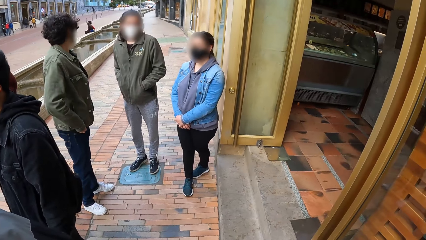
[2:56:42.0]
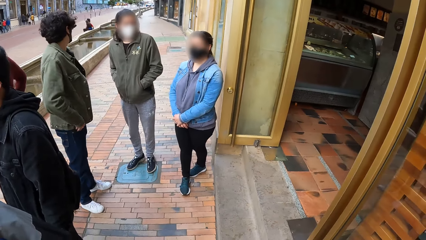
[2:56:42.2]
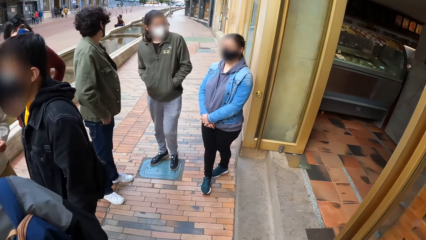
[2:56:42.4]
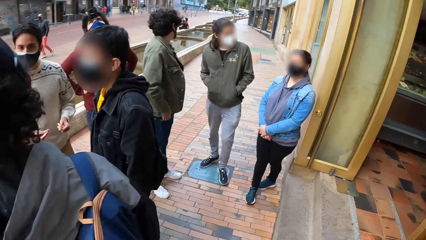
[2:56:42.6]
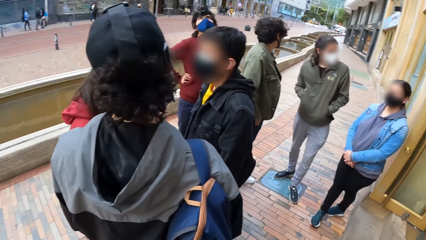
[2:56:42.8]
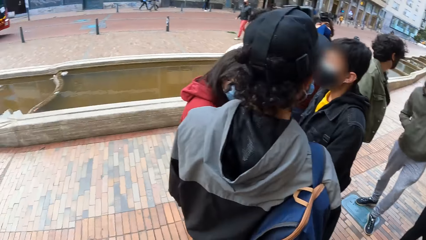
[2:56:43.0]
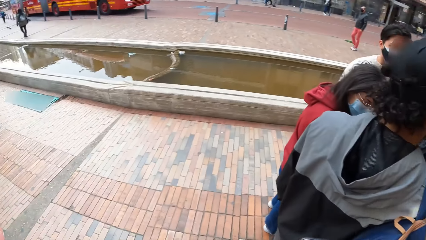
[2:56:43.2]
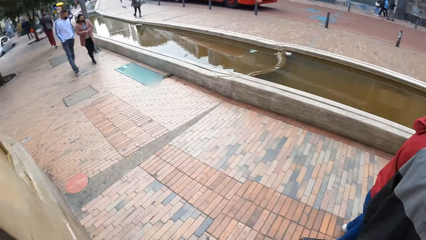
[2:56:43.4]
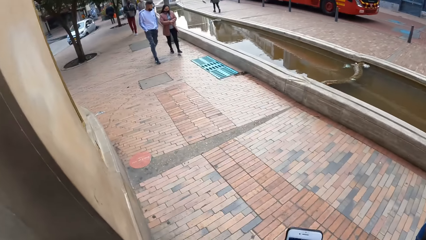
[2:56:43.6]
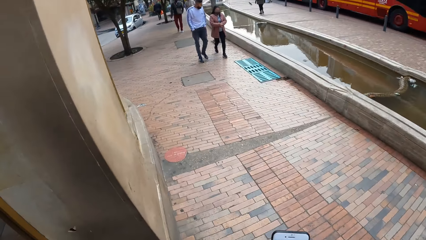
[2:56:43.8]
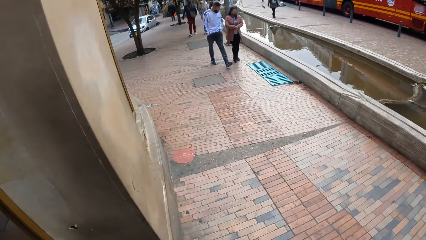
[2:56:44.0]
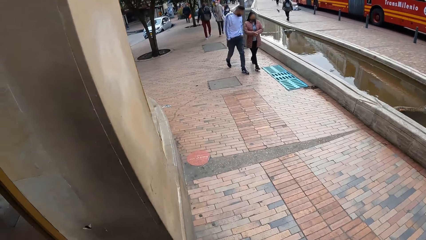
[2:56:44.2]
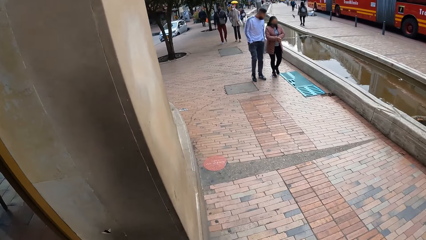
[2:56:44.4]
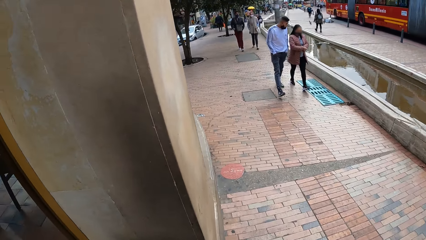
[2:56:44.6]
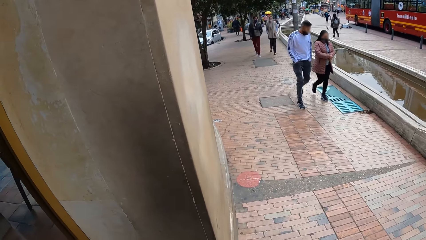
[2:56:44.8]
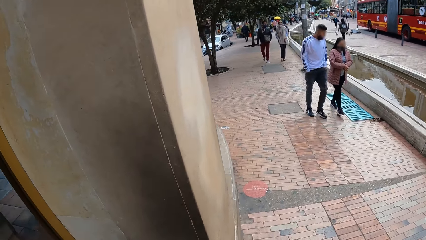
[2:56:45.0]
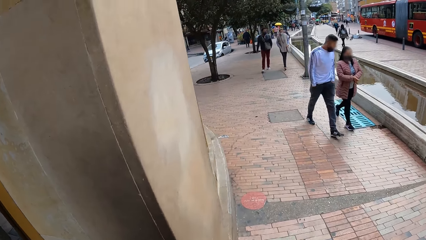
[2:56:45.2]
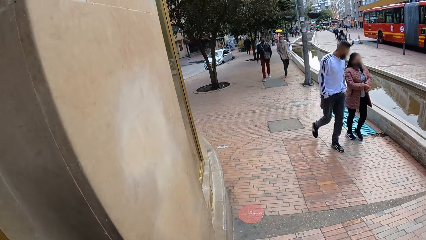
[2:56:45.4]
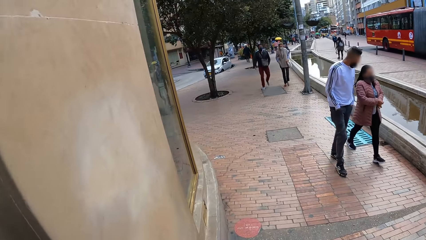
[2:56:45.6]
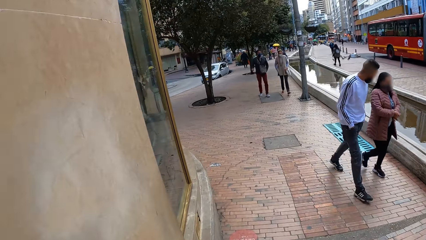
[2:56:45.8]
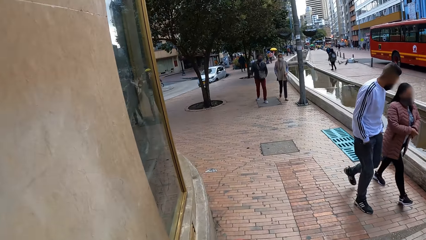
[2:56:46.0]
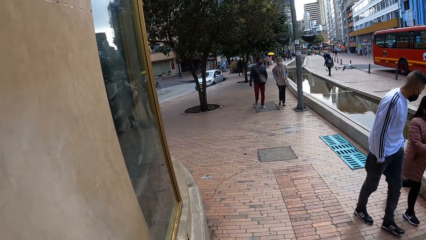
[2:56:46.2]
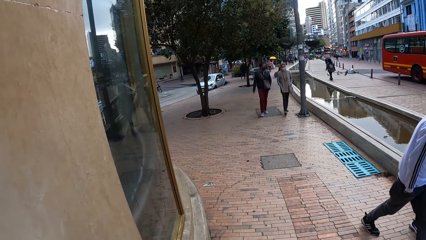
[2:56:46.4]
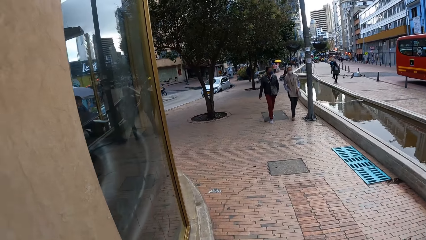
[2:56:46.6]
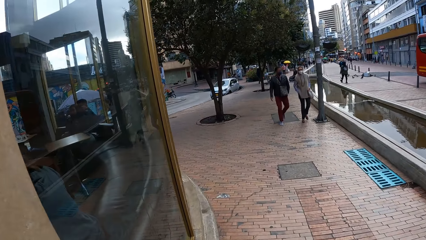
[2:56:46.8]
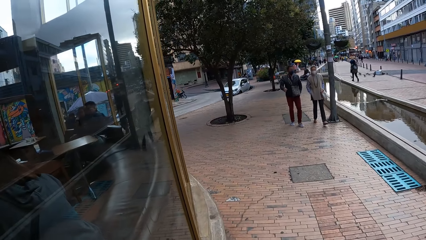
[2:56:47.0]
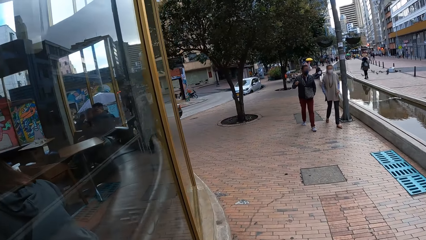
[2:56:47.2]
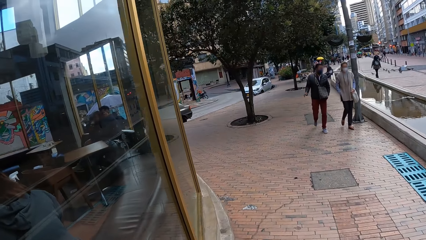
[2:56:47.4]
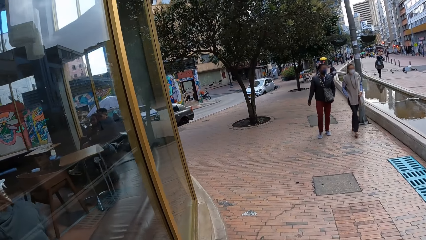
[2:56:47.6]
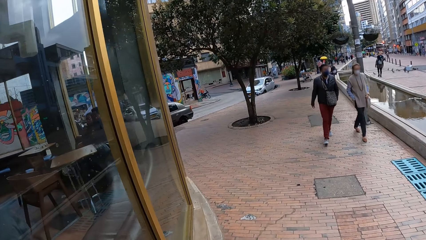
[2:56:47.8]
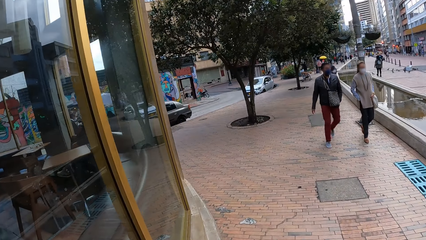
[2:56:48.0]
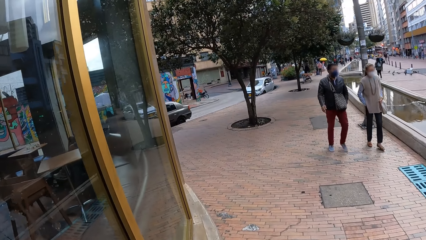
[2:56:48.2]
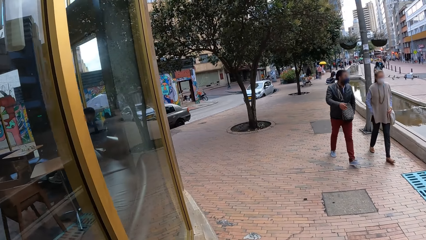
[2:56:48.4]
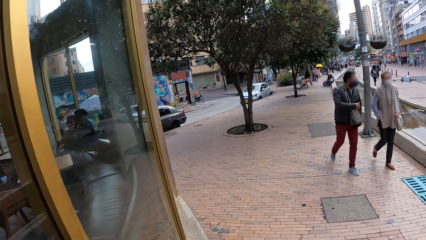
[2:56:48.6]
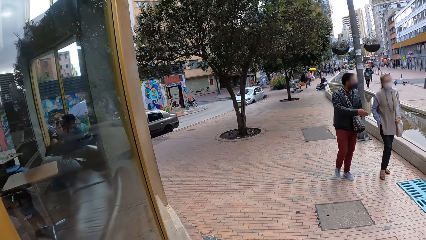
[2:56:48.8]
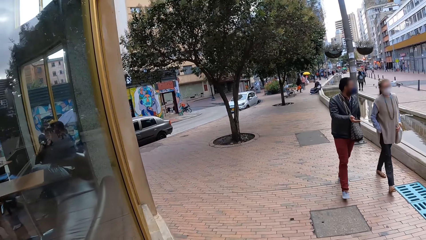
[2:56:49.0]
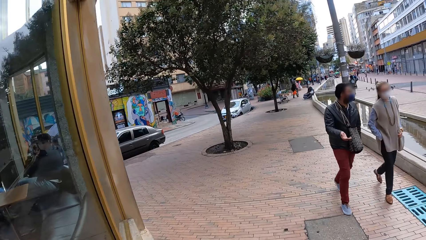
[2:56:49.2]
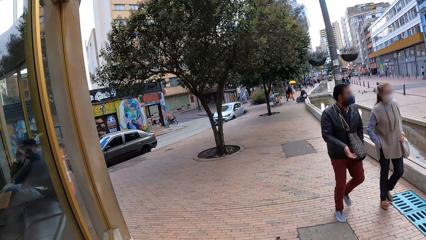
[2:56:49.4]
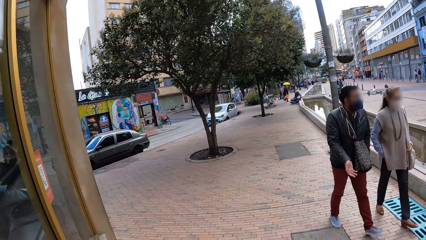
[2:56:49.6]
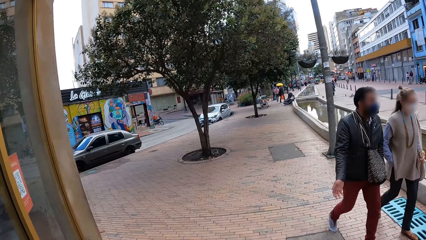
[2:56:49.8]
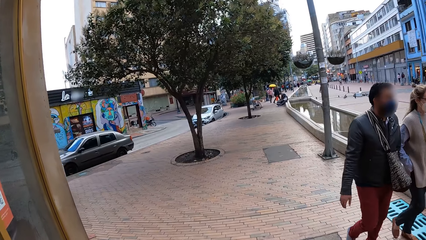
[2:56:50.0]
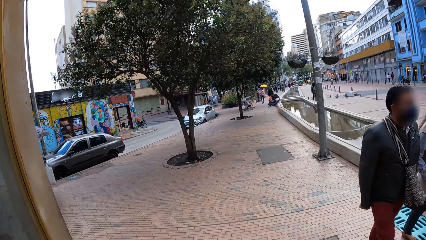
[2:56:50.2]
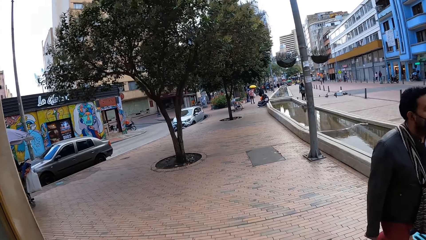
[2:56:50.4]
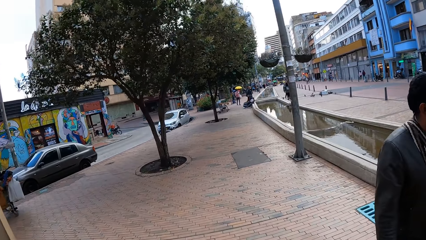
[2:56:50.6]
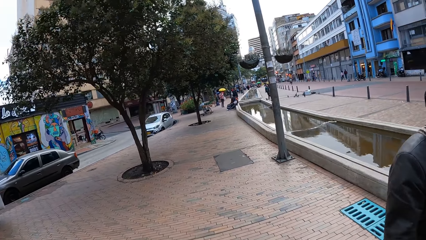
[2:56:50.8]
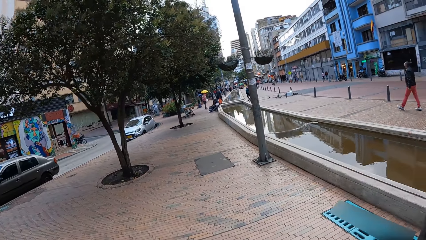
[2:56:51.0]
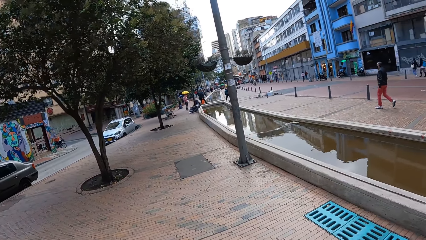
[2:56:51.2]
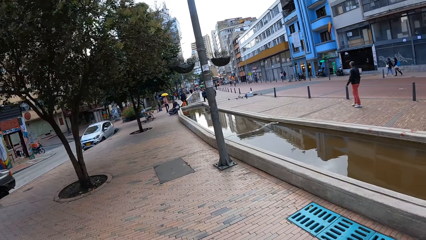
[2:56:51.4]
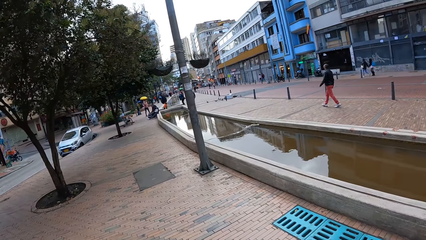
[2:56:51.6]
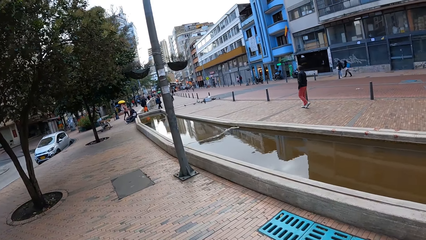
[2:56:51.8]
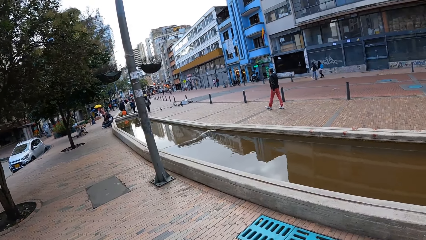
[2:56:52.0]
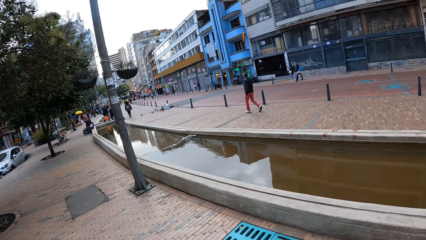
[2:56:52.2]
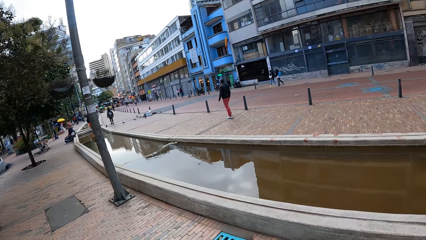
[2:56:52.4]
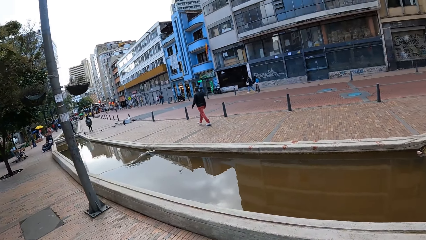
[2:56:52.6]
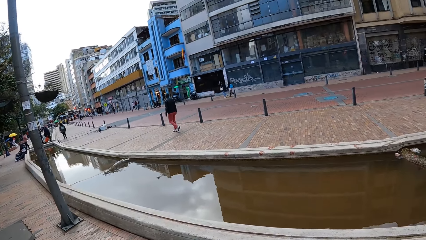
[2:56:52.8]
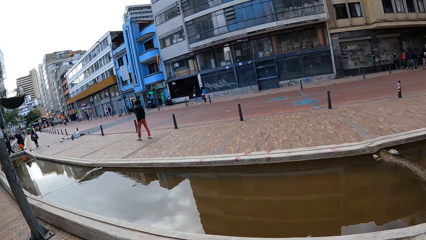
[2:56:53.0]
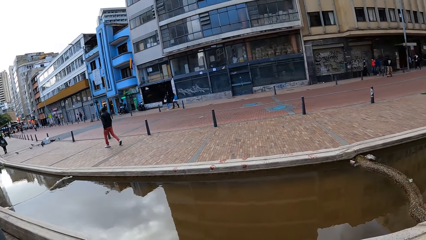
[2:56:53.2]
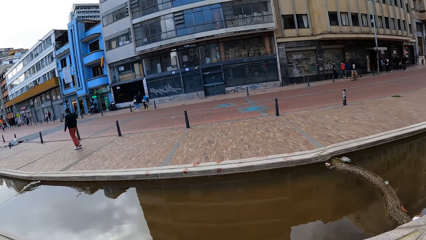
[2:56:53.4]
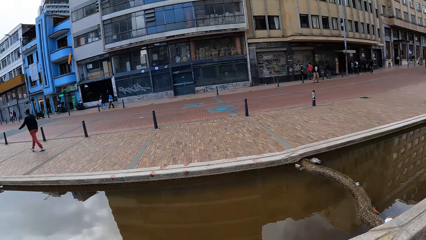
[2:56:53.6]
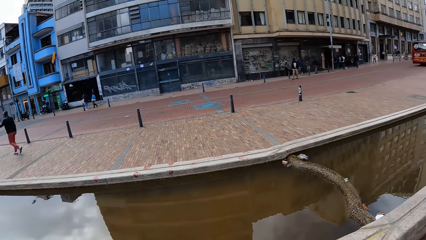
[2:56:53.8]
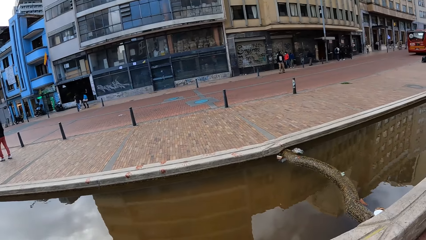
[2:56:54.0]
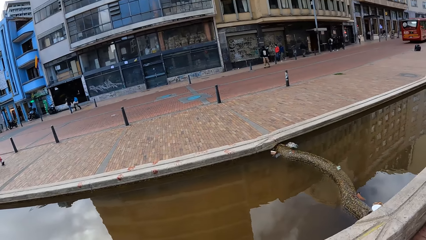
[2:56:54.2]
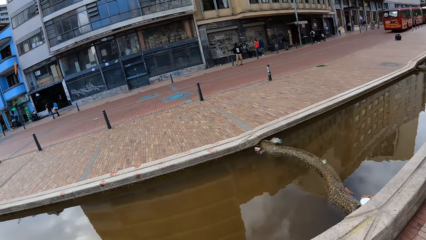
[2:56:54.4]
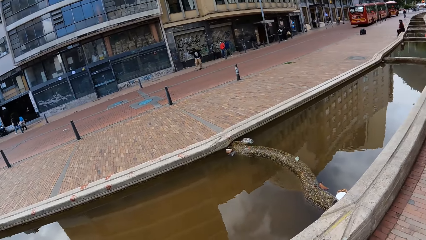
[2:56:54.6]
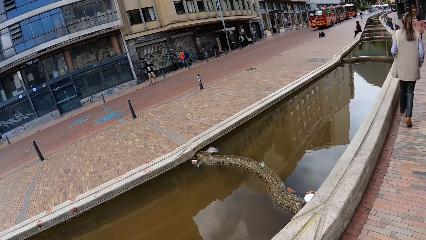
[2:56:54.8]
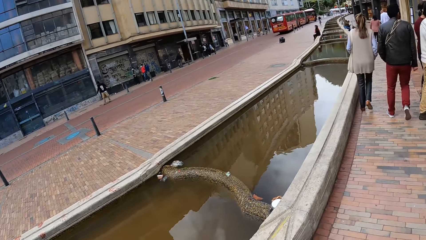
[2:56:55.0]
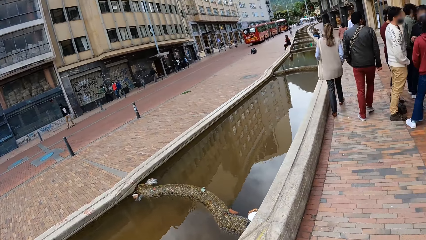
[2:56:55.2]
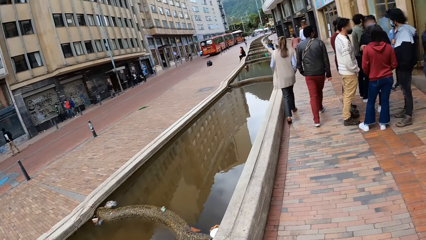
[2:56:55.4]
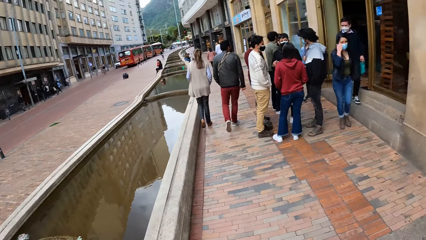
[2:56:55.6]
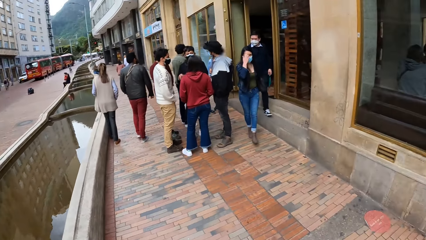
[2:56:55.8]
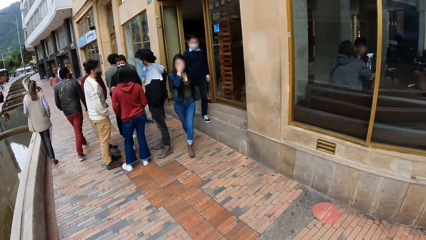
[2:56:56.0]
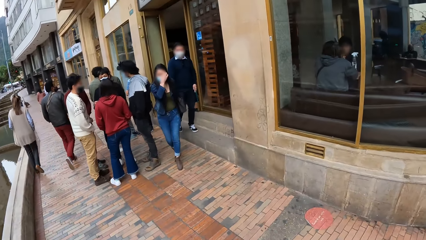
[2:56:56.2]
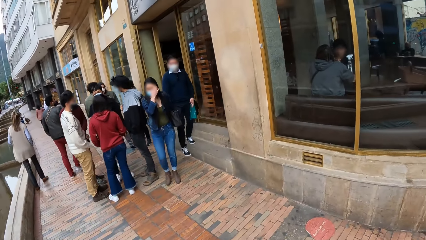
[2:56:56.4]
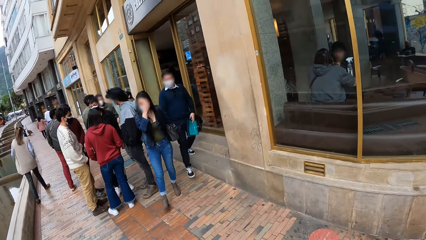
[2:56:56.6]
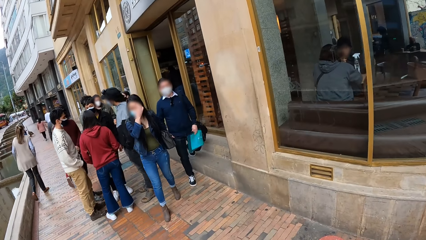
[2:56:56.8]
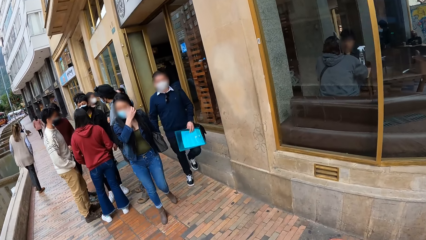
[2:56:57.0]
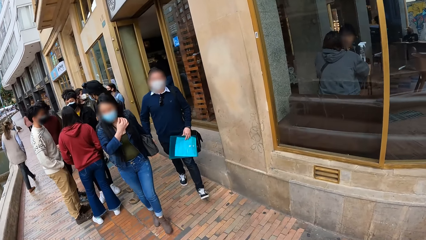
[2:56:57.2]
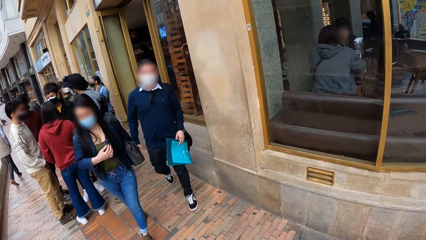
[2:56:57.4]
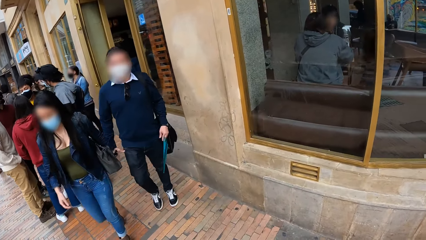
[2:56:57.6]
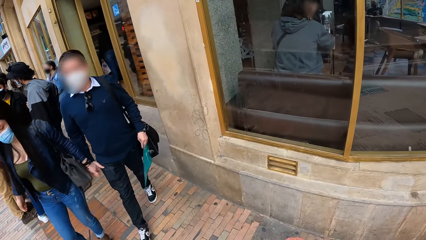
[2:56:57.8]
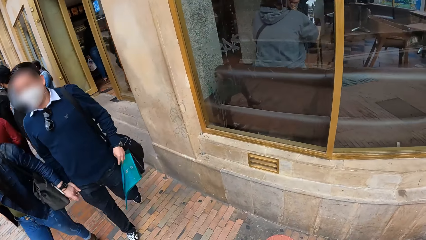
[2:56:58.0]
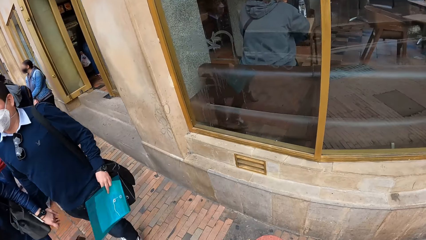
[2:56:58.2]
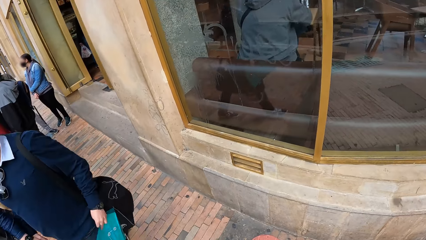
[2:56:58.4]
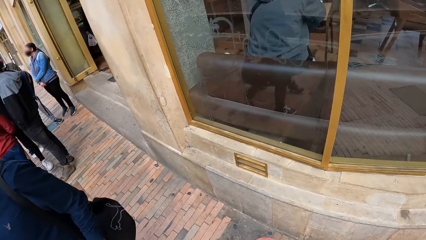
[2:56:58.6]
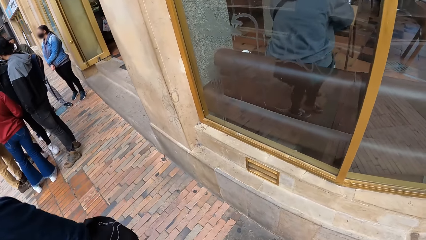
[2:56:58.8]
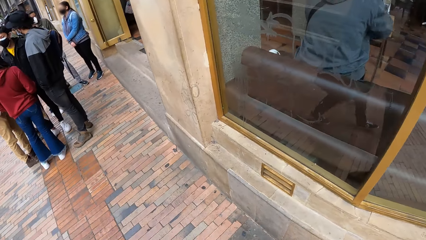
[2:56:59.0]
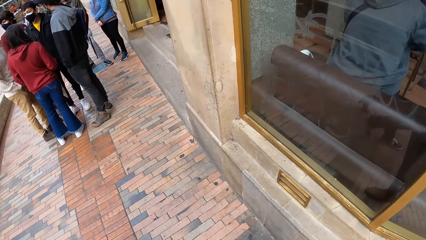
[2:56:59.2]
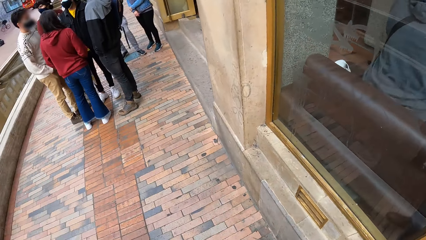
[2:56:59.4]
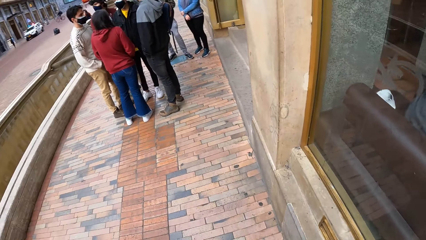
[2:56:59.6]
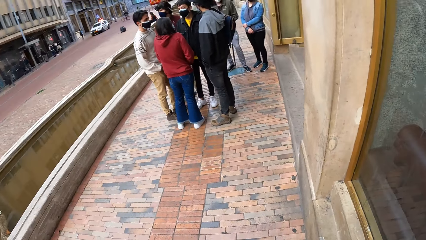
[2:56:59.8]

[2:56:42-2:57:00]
The camera wearer moves around. They walk on the pavement. They look around. They walk on the pavement.
